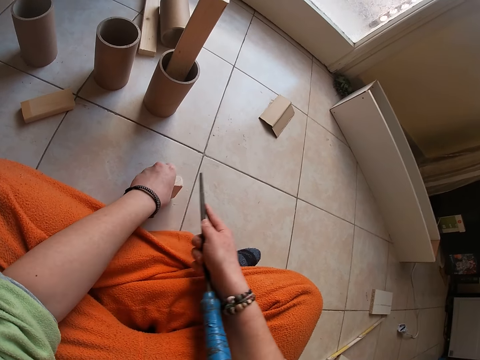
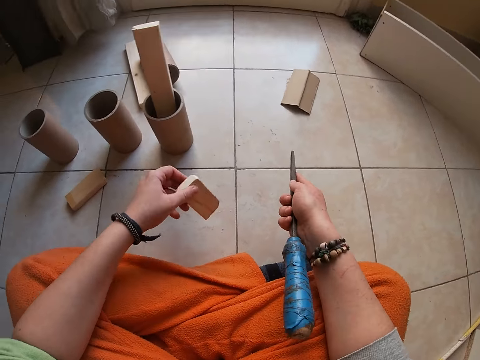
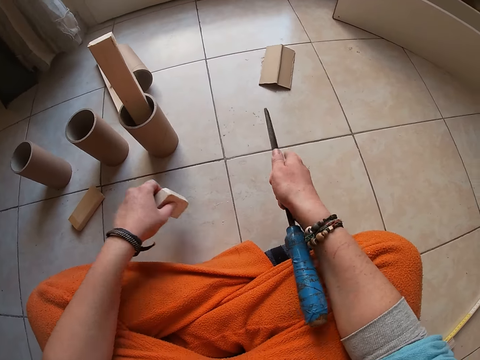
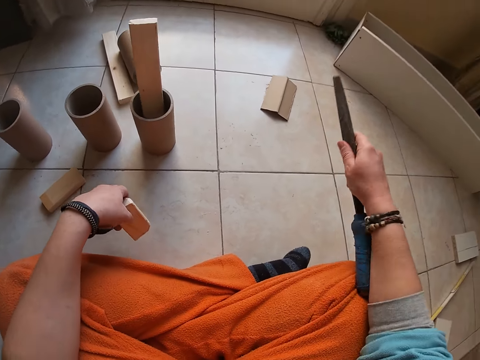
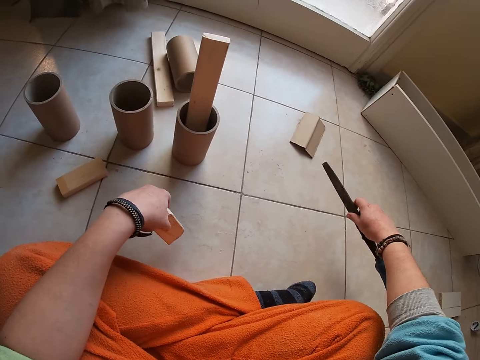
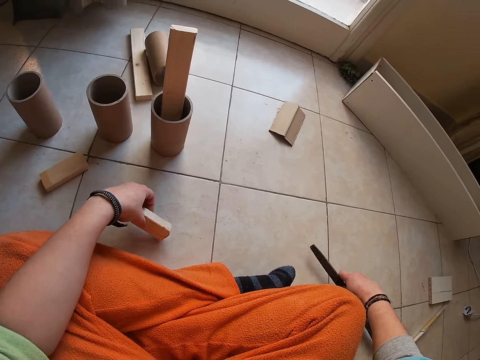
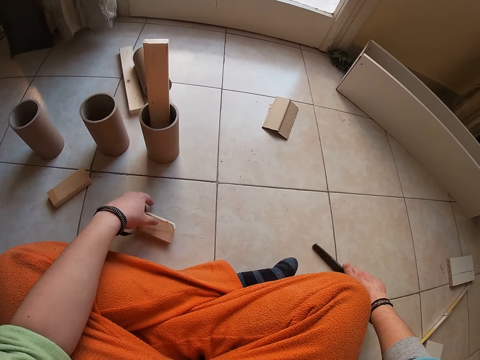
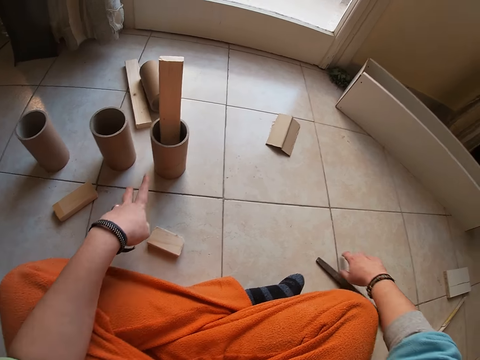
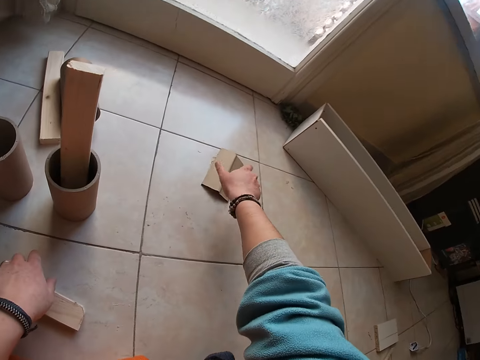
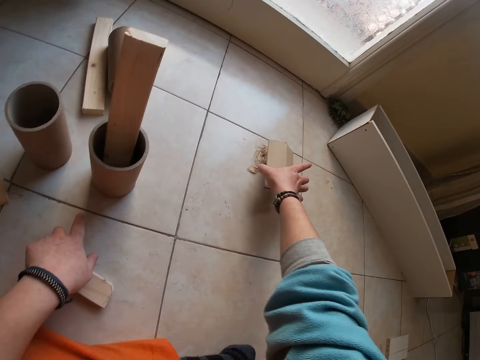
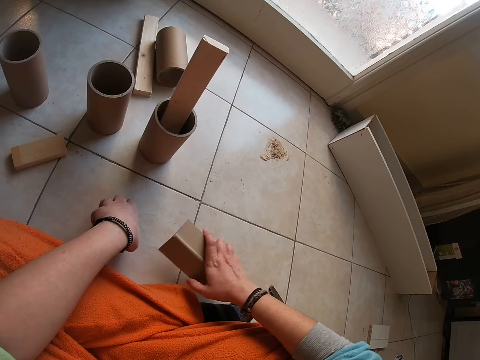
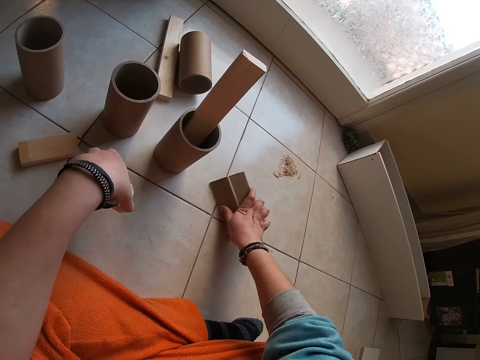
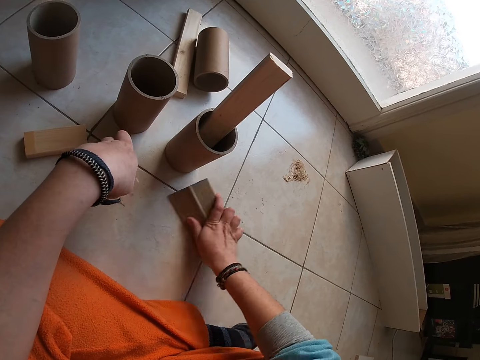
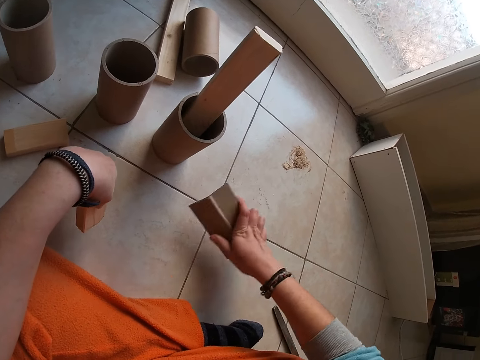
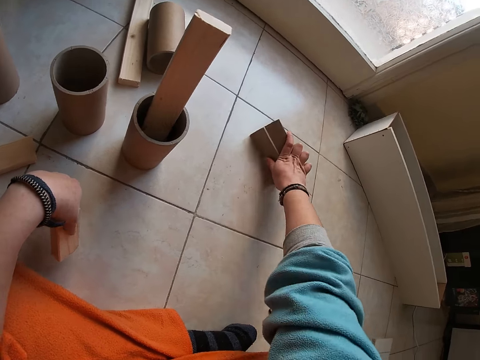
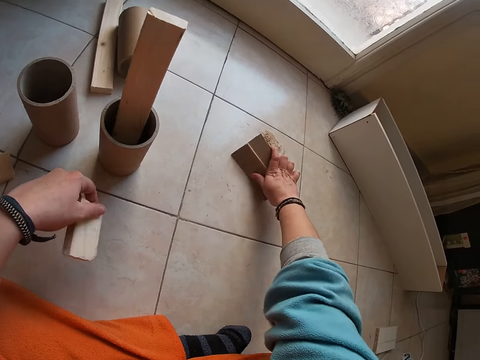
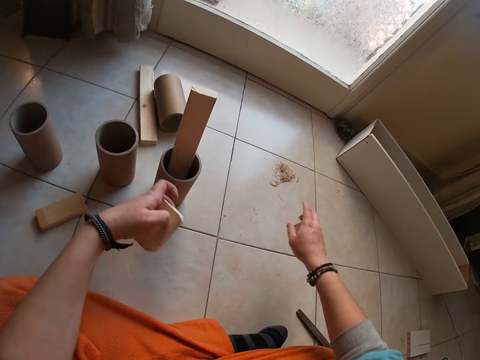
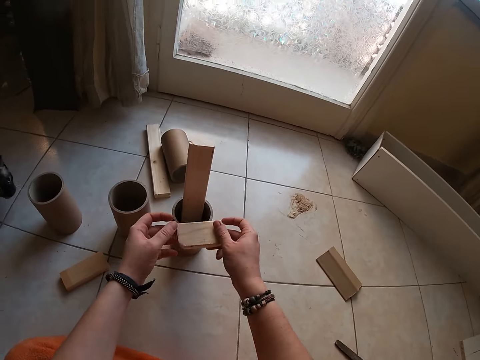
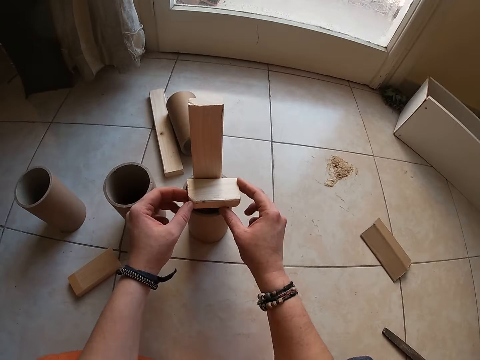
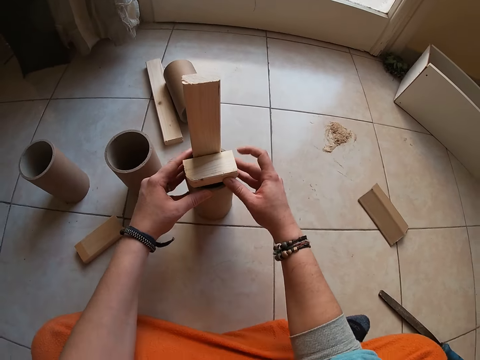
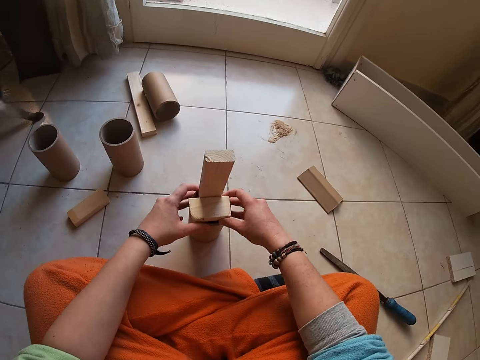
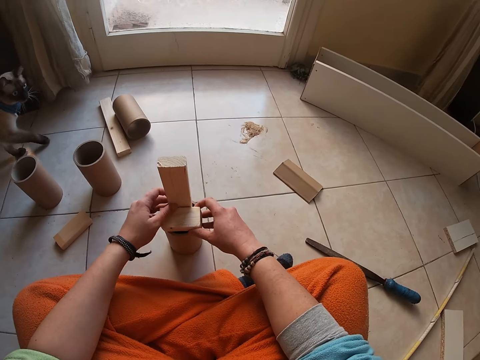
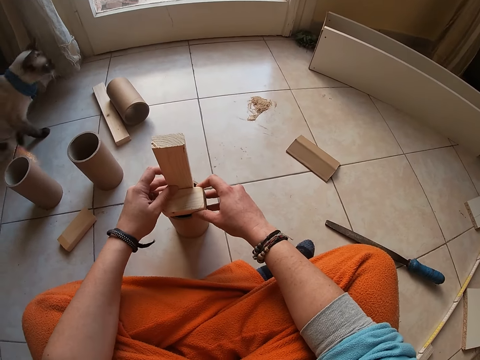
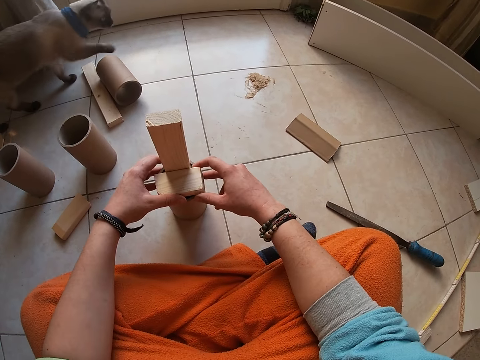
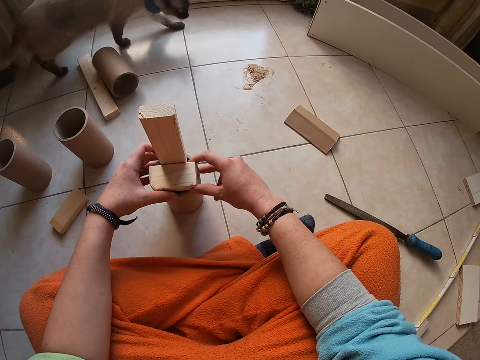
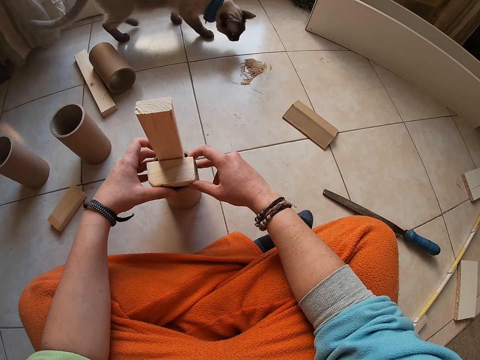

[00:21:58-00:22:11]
The camera wearer lifts the small wood from the floor with her left hand. She dusts off wood shavings from the small wood with her left hand. She places the hand file on the floor with her right hand. She places the small wood on the floor with her left hand. She picks the brown wood above the wood shavings with her right hand. She picks the small wood from the floor with her left hand. She gathers wood shavings from the floor with the brown wood. She places the brown wood on the floor with her right hand. She holds the small wood in her hands. She sets the small wood on the carton cylinder with her hands. She fixes the wood. She moves the carton cylinder backward with her hands. She moves the wood. The cat walks past the camera wearer.

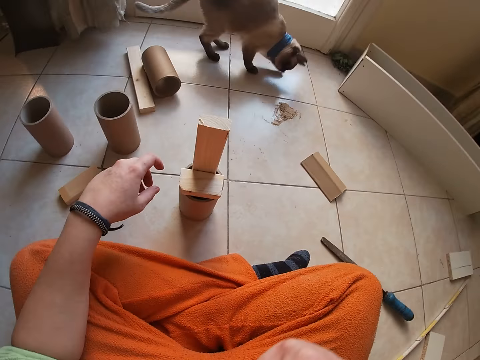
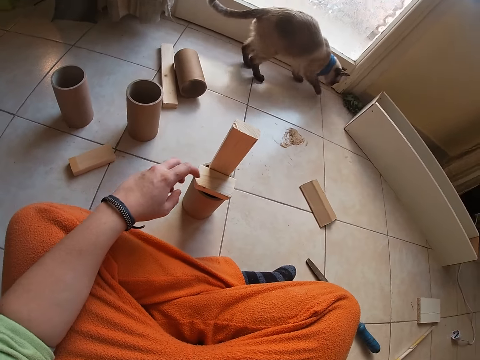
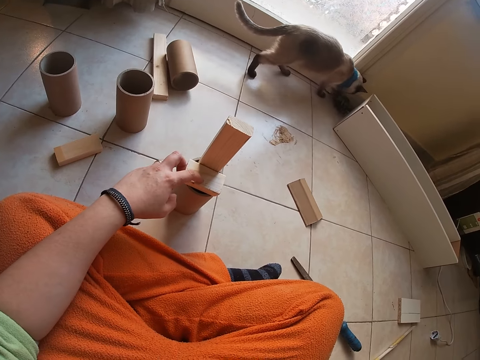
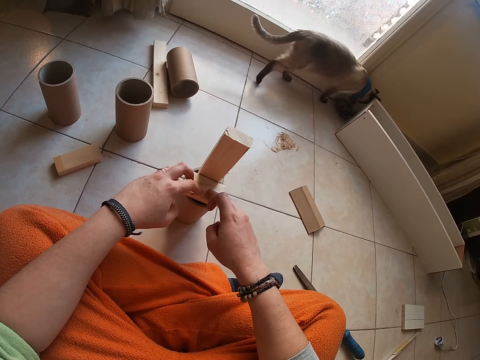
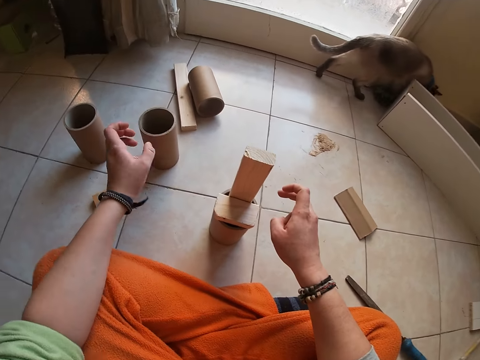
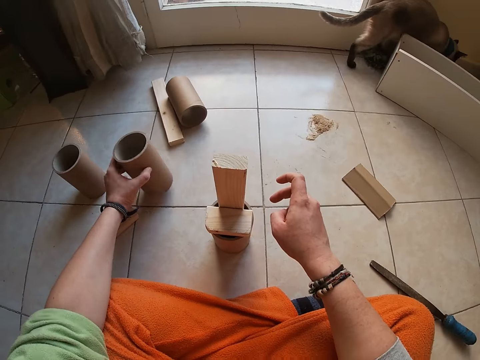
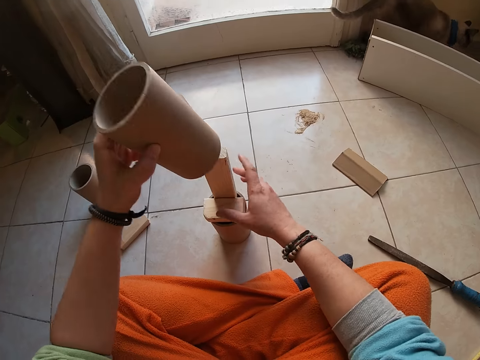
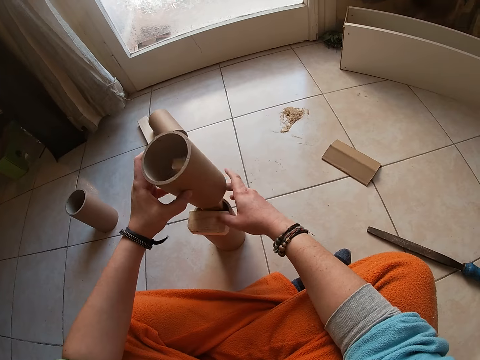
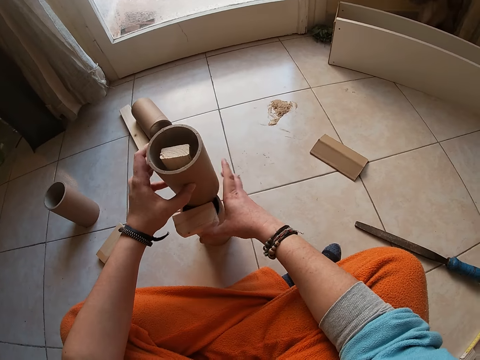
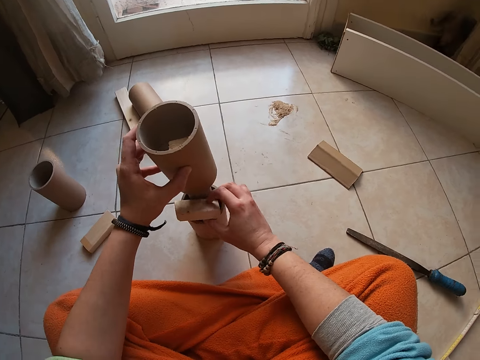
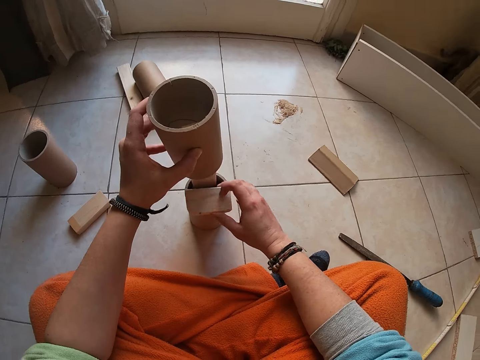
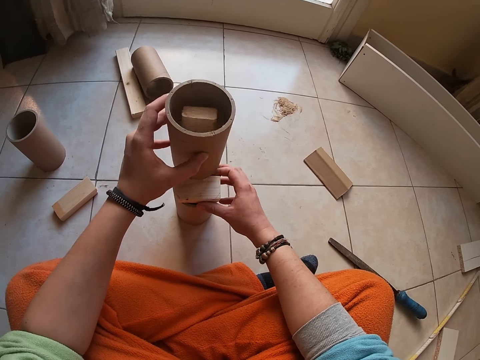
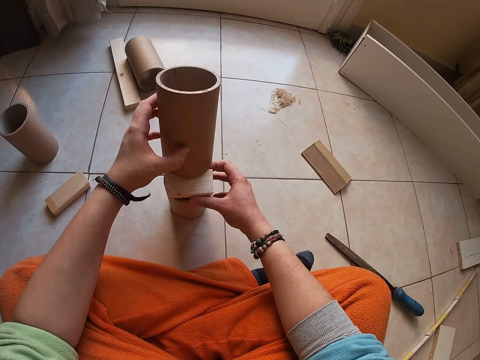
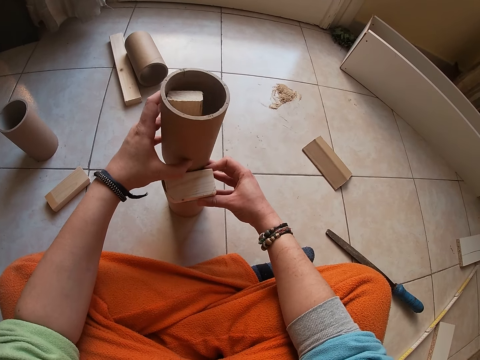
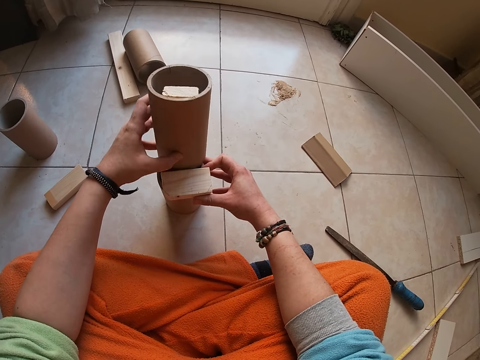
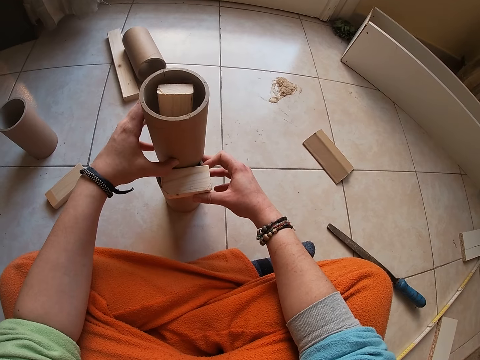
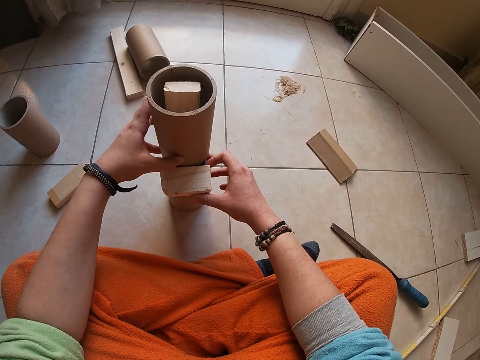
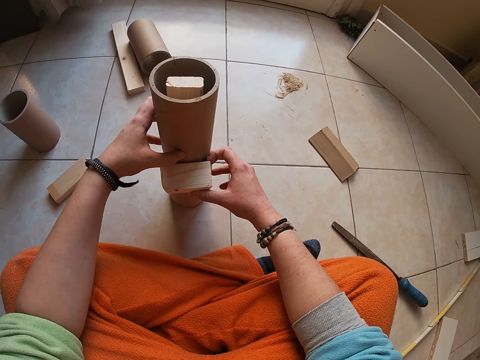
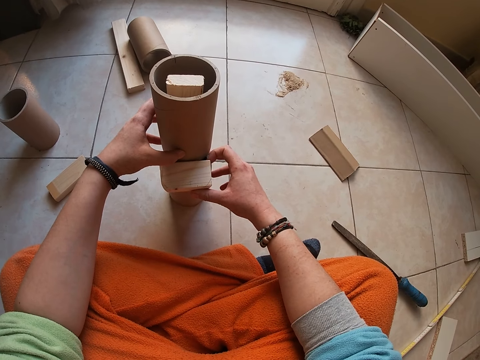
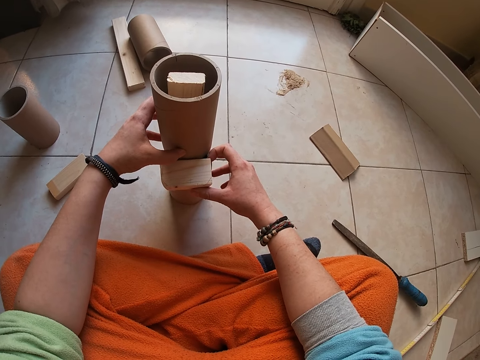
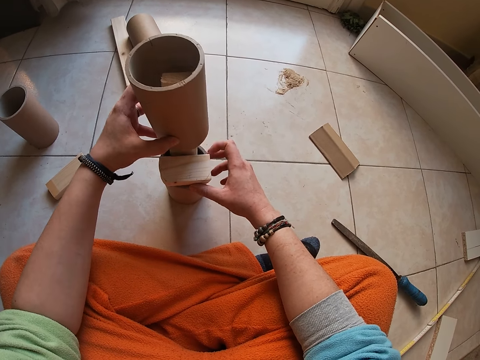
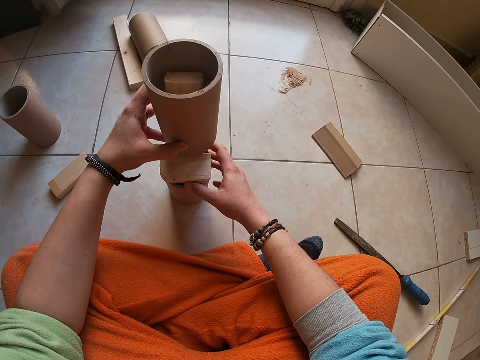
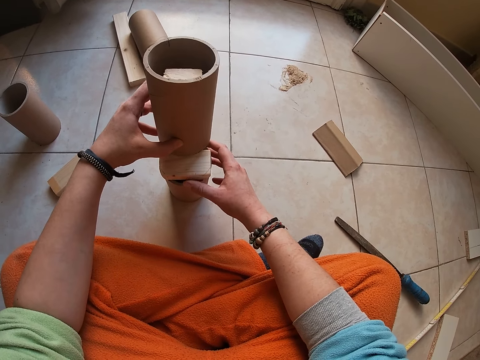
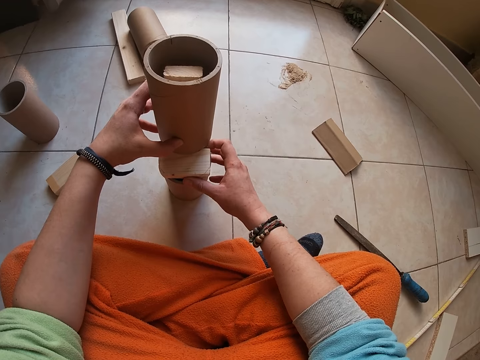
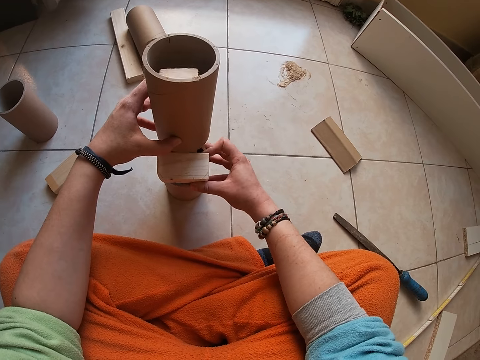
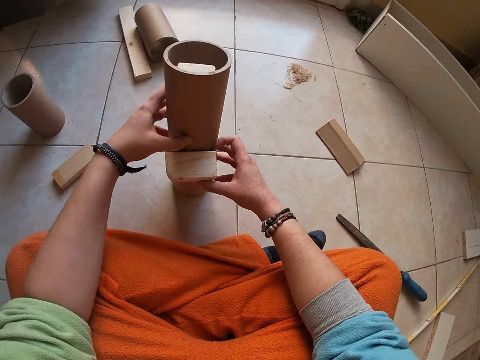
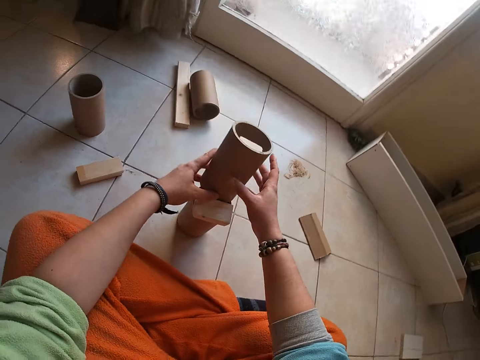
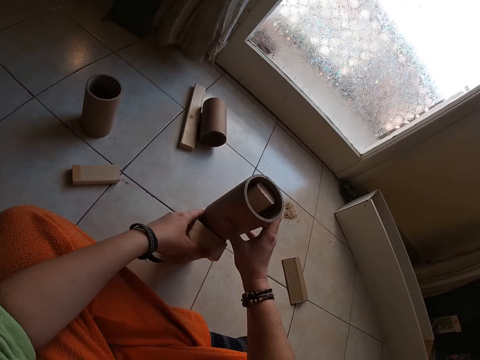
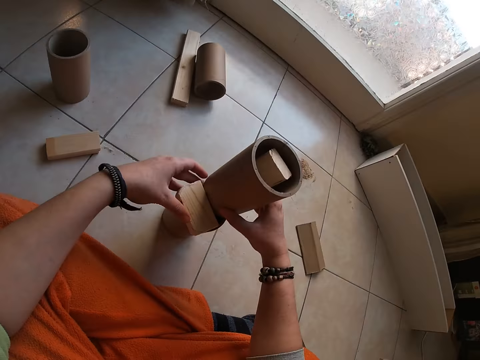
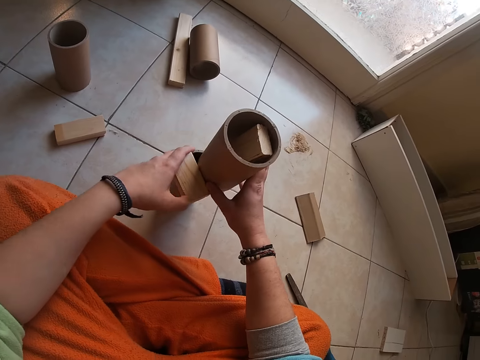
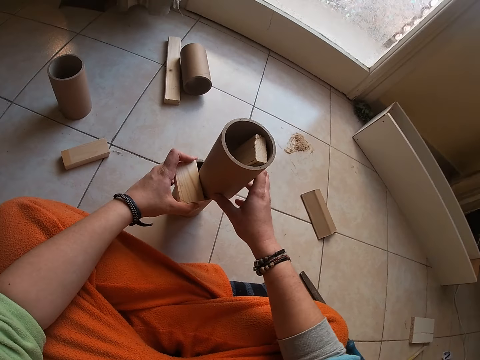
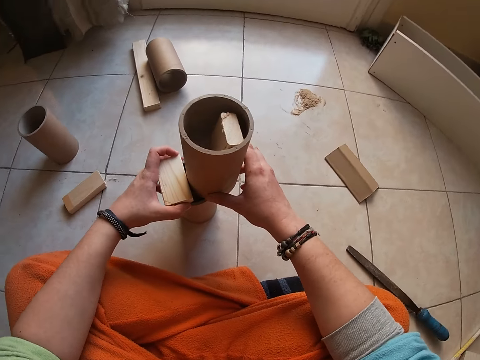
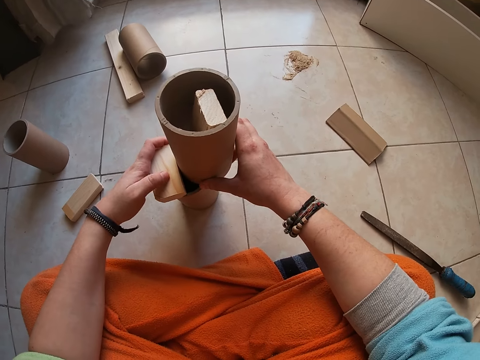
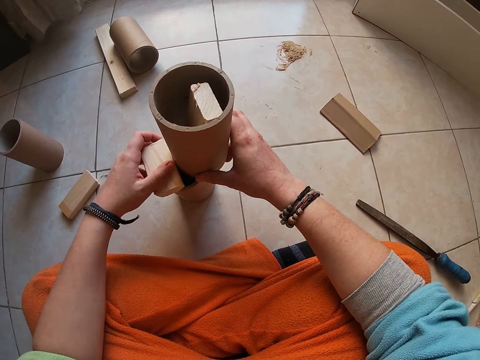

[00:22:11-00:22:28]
The camera wearer raises her right hand towards her face. She places her left finger on the small wood. She places her right finger on the small wood. She picks a second carton cylinder from the floor with her left hand. She inserts the second carton cylinder into the long wood with her hands. She adjusts the second carton cylinder and the small wood with her hands. She joins the wood pieces.
